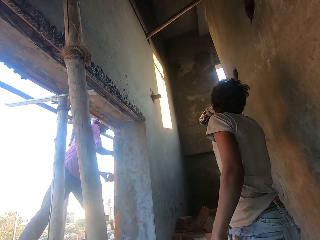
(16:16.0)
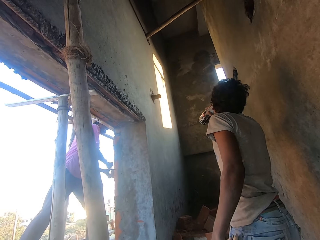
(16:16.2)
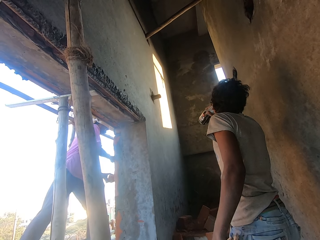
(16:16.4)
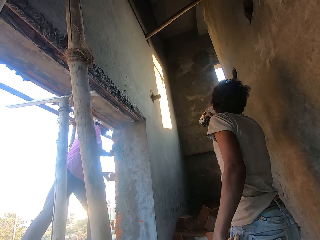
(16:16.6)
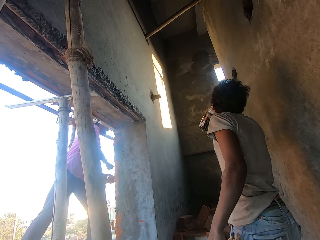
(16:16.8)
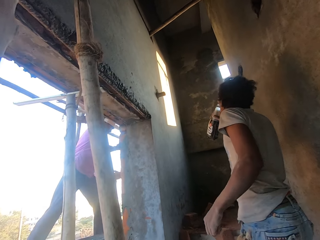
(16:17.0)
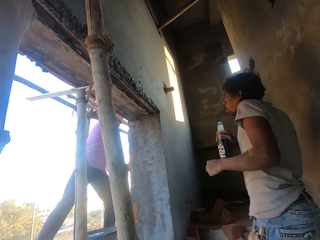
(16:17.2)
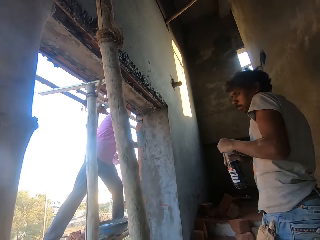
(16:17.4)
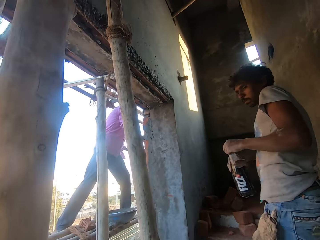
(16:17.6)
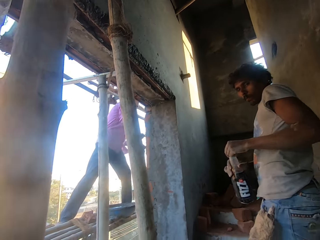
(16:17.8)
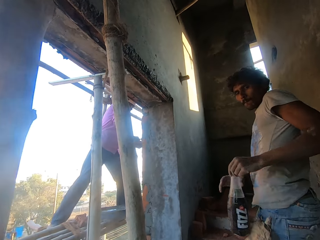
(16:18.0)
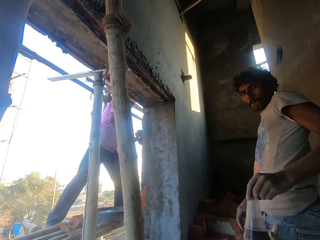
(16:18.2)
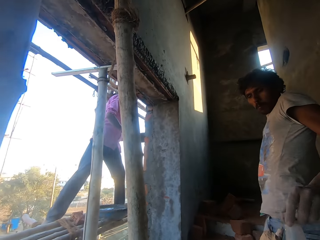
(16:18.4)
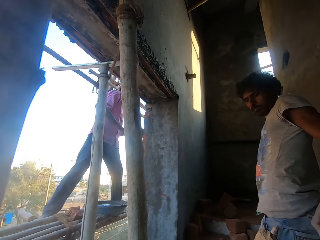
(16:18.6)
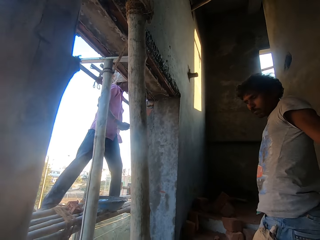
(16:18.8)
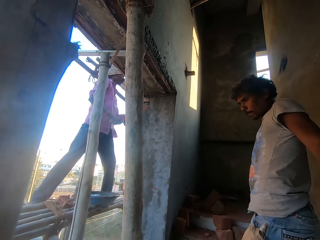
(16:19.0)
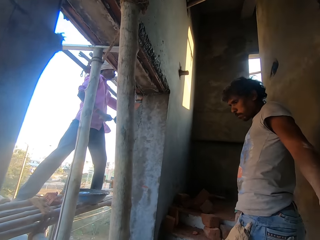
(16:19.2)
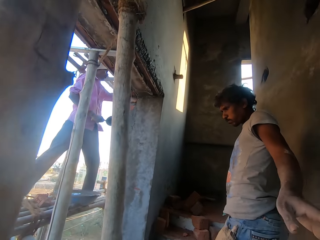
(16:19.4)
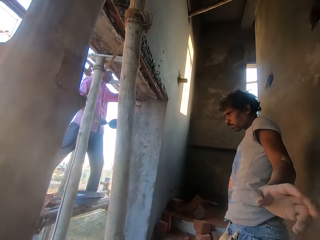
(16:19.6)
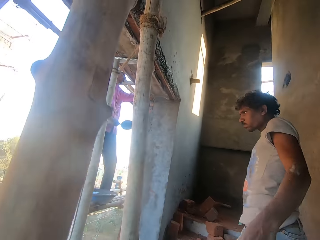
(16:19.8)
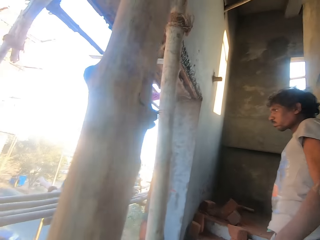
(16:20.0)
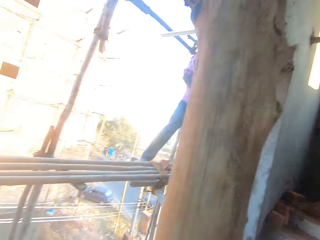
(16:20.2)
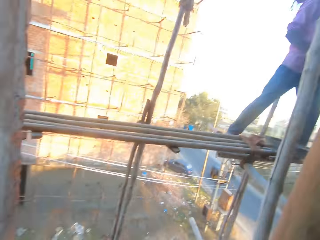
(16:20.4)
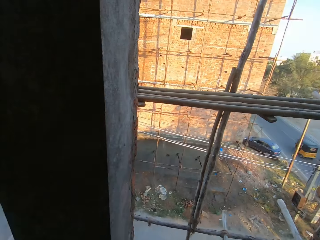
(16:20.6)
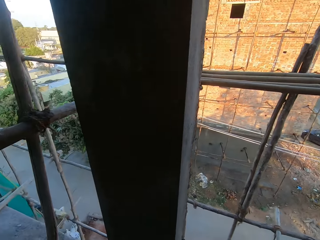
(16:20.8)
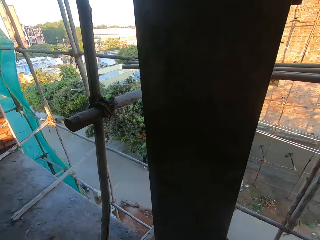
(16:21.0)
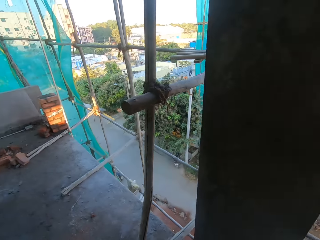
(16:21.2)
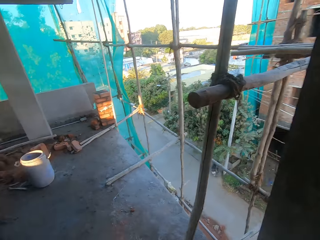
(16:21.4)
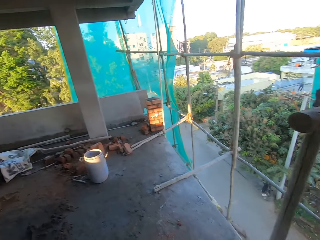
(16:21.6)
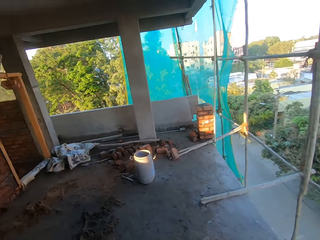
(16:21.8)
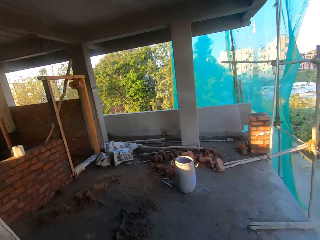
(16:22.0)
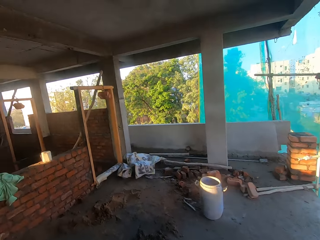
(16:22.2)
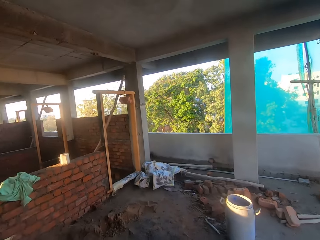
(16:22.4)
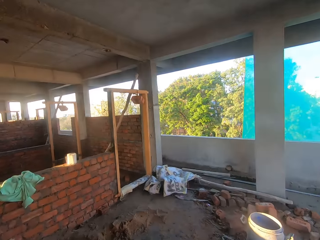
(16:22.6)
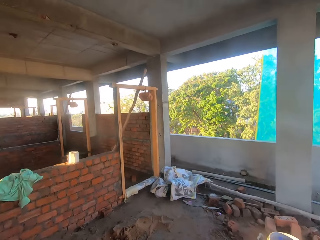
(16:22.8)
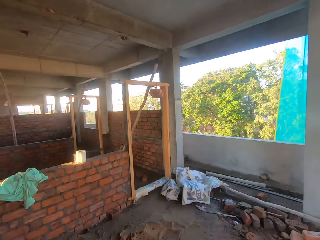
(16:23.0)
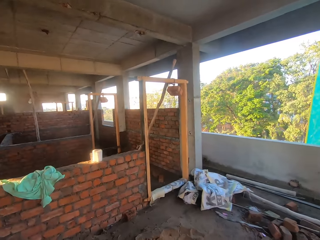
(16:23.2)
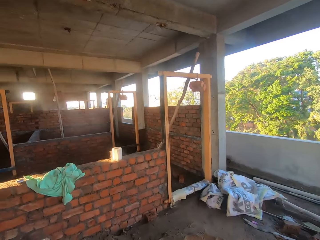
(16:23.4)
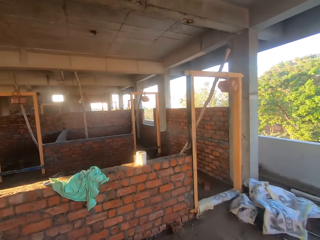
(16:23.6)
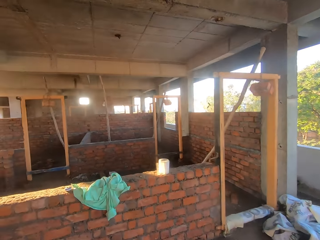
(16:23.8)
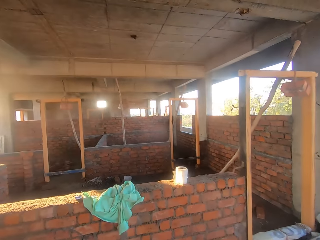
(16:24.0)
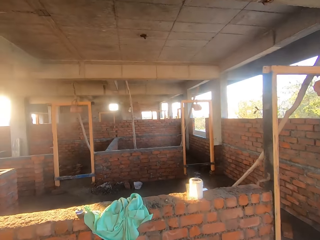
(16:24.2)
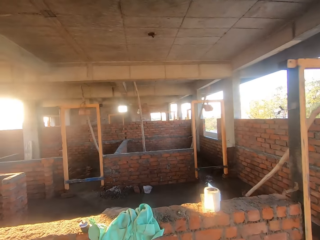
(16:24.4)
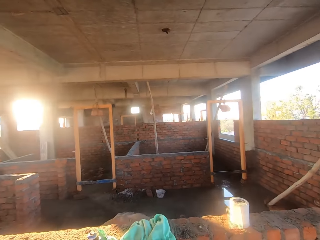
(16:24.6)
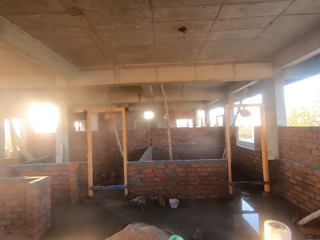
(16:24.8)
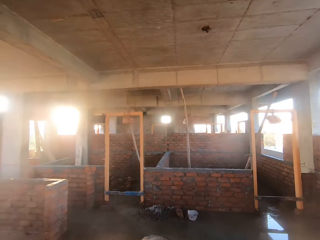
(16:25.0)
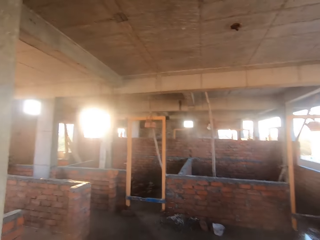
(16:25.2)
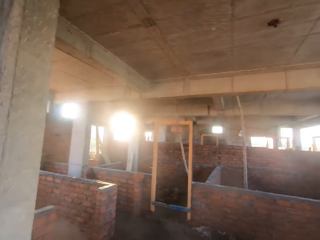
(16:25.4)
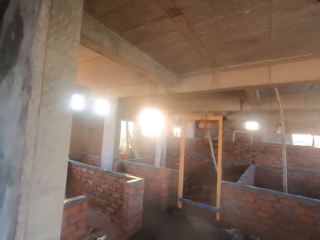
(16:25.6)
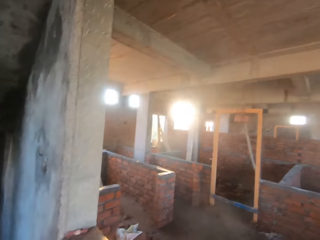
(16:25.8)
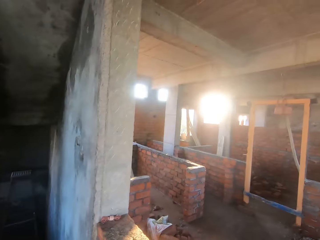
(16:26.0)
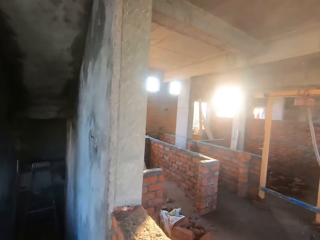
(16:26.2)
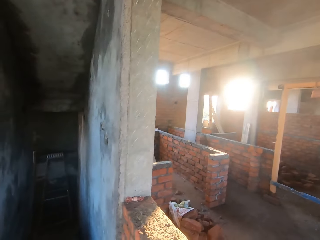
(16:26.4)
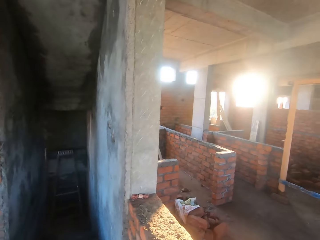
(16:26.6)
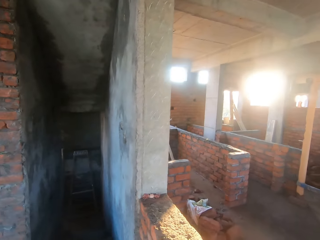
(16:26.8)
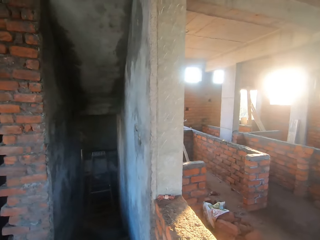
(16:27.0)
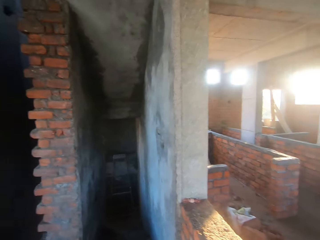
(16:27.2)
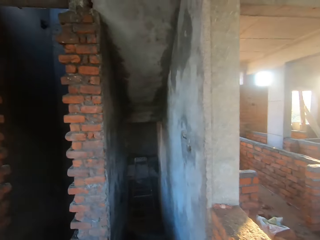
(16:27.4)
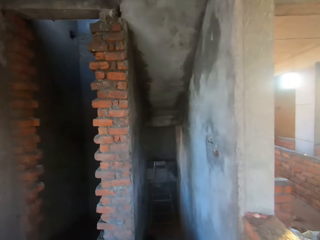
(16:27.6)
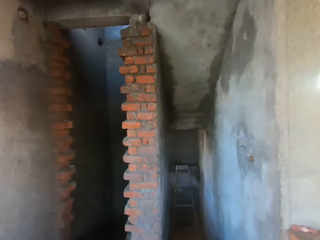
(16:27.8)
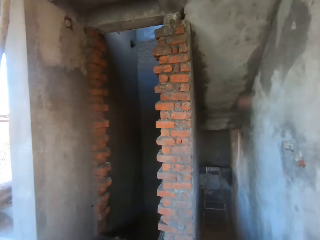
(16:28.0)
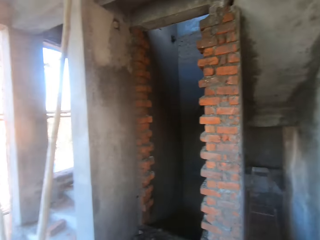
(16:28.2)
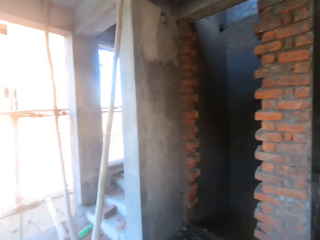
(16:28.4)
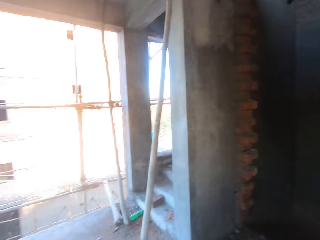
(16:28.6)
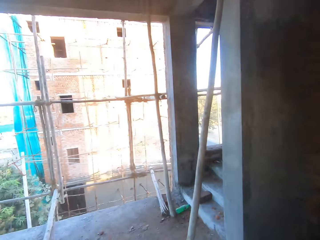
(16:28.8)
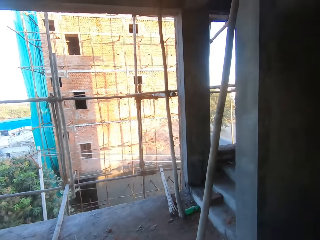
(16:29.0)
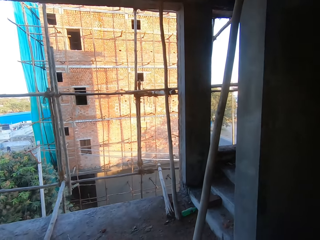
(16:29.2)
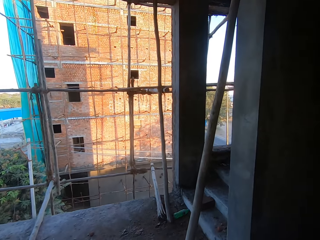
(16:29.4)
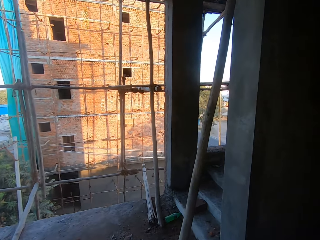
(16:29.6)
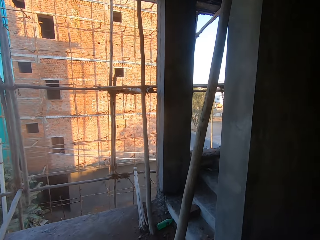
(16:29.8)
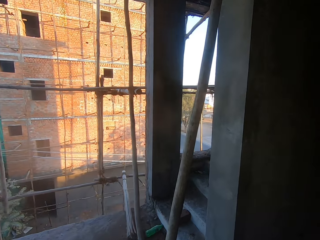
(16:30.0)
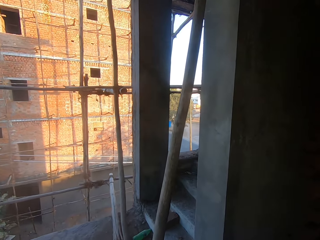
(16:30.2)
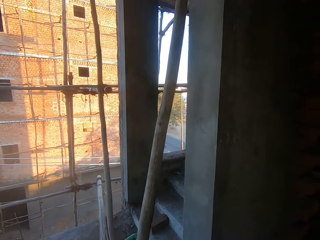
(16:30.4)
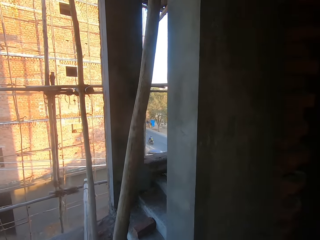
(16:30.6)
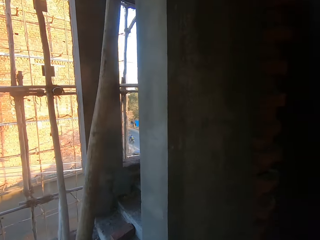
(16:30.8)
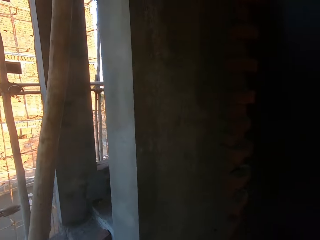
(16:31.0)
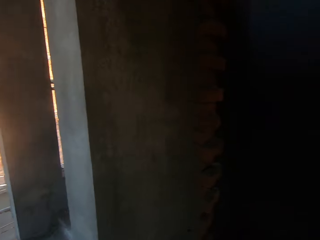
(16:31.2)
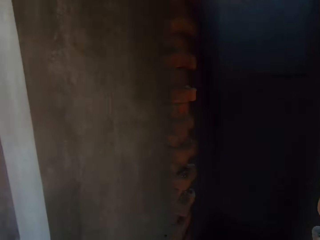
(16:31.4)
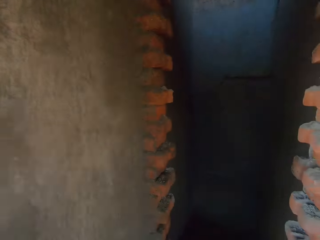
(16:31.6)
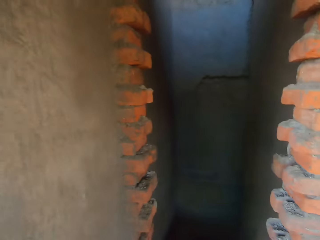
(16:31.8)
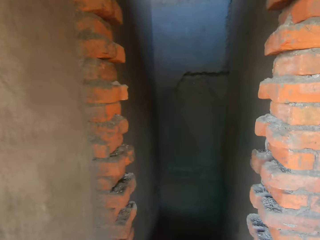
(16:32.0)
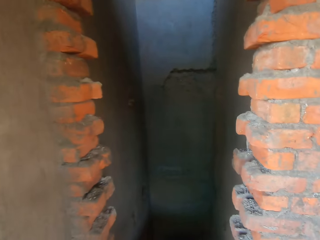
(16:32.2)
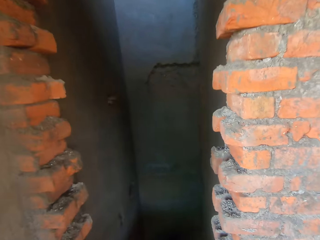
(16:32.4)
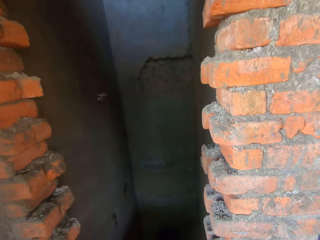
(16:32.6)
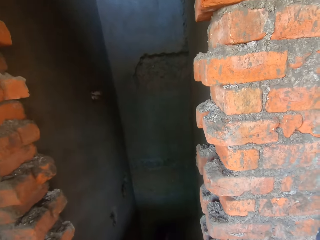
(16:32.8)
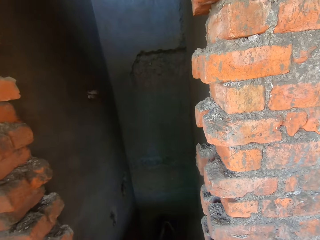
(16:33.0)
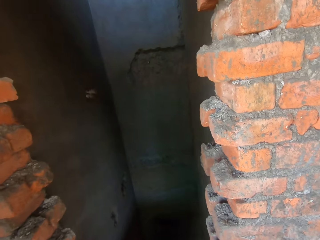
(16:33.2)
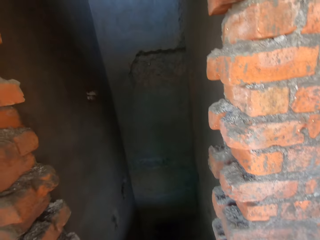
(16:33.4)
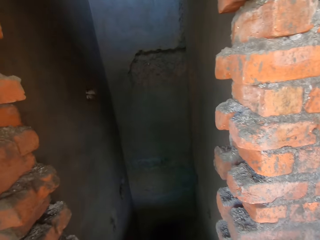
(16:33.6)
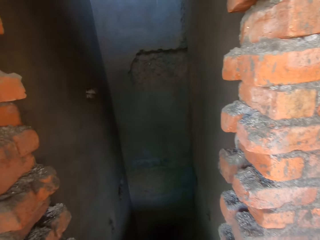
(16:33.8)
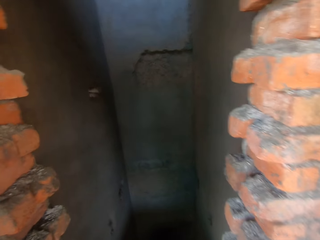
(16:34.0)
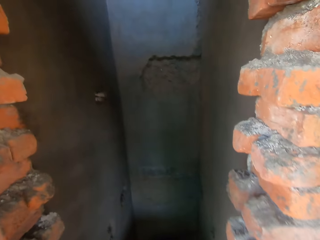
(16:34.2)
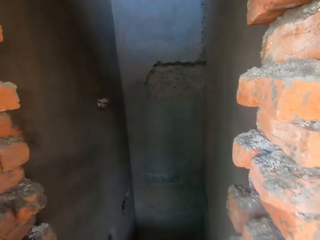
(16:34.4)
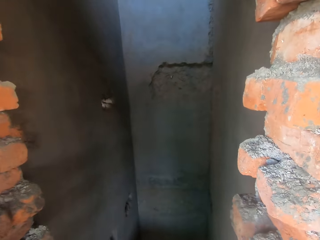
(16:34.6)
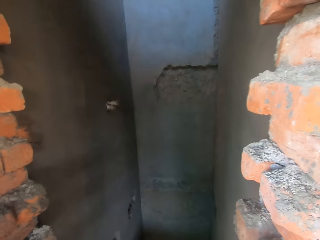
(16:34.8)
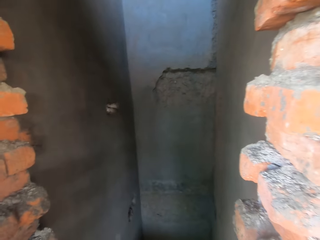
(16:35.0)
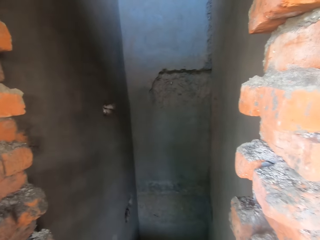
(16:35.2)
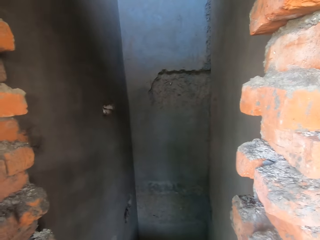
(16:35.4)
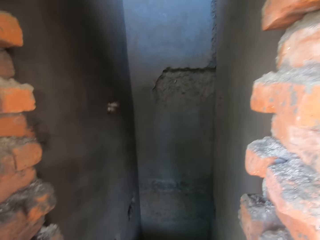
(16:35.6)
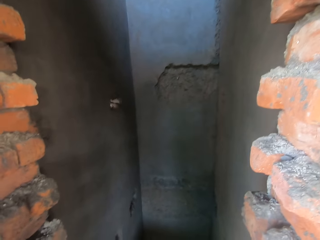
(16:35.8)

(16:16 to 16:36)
A man covers the bottle in his right hand with a cap in his left hand. Another man gives the camera wearer the bottle with his left hand. The camera wearer turns around. They walk around. They turn around. They look around.
